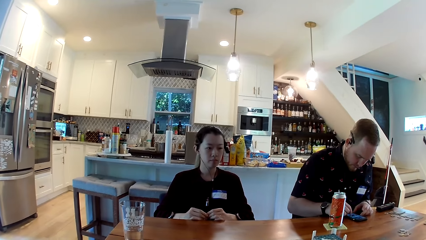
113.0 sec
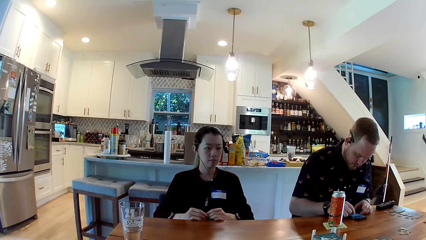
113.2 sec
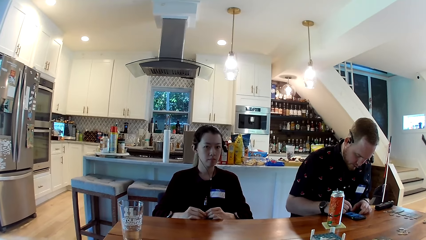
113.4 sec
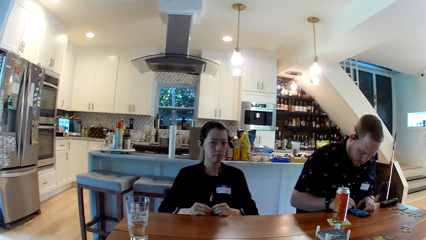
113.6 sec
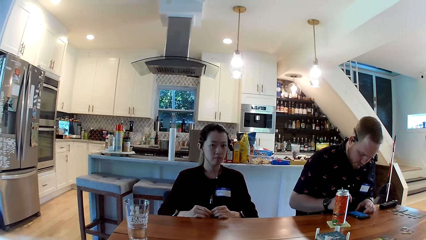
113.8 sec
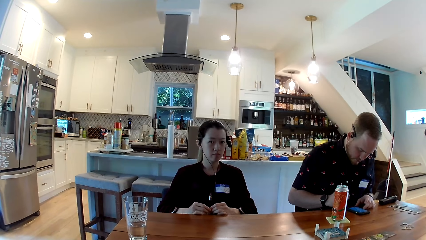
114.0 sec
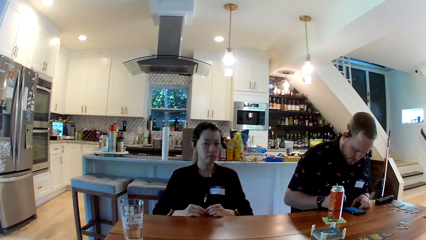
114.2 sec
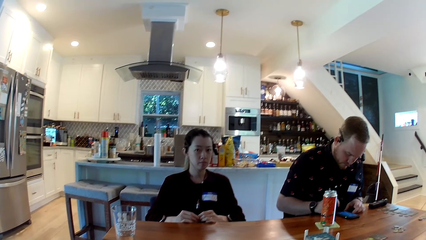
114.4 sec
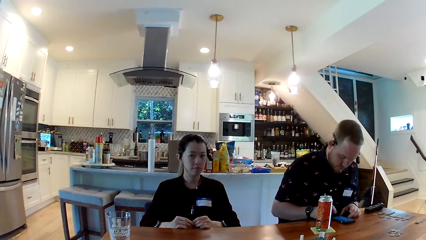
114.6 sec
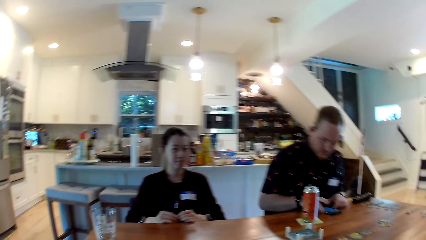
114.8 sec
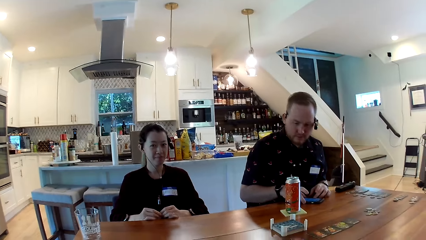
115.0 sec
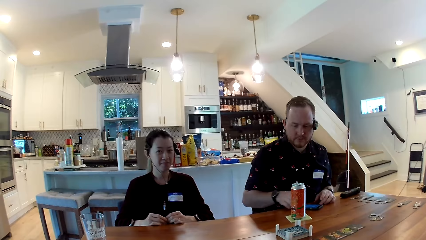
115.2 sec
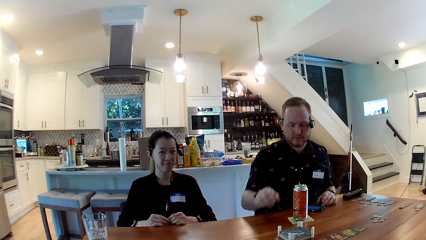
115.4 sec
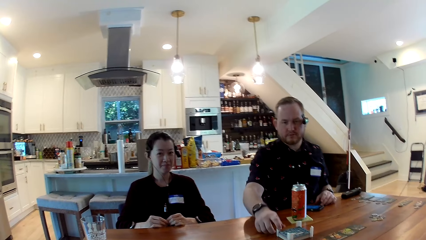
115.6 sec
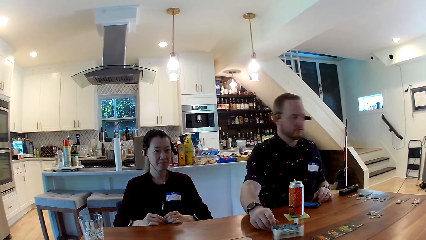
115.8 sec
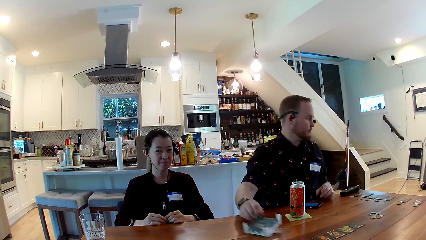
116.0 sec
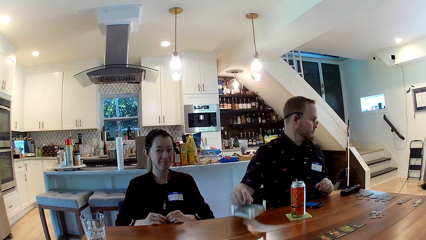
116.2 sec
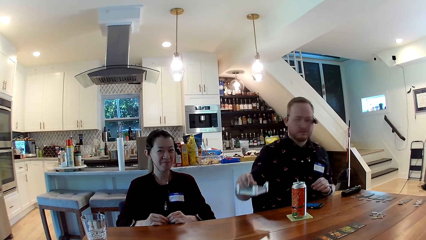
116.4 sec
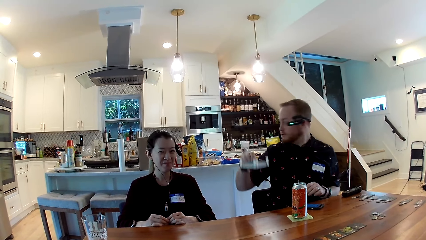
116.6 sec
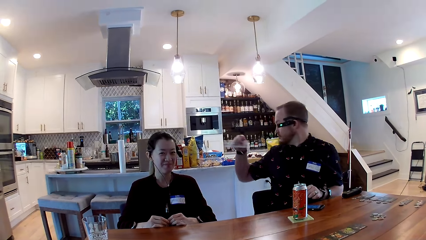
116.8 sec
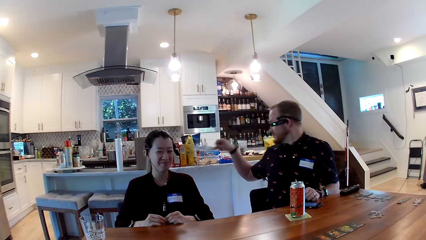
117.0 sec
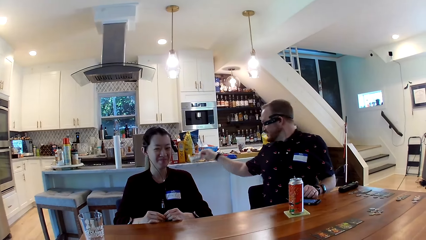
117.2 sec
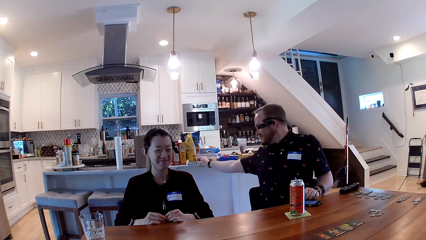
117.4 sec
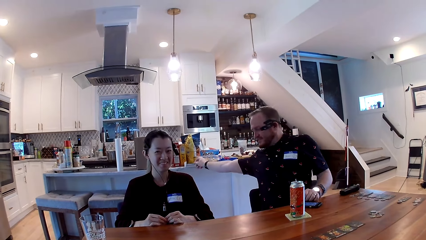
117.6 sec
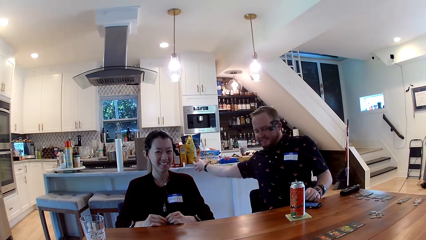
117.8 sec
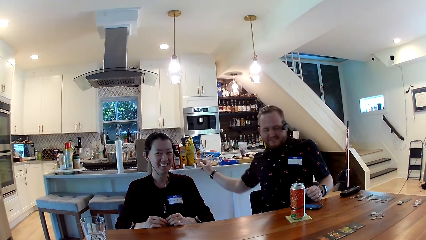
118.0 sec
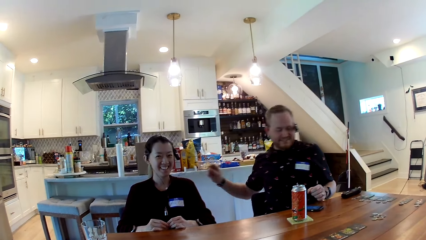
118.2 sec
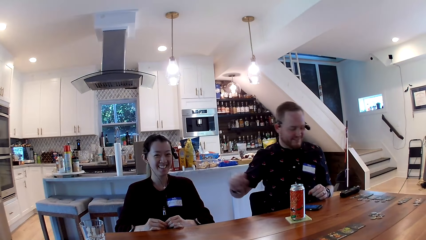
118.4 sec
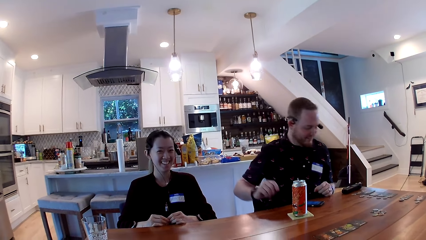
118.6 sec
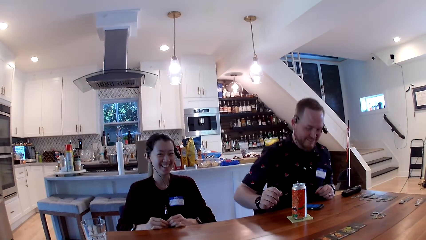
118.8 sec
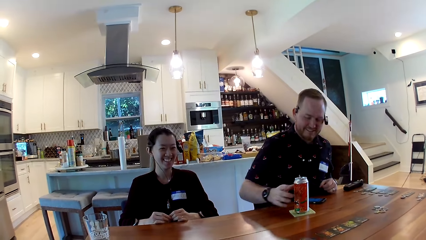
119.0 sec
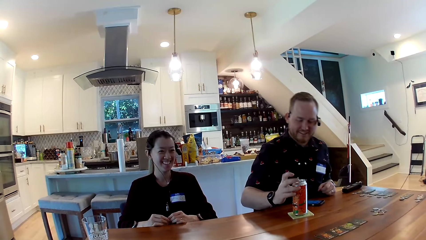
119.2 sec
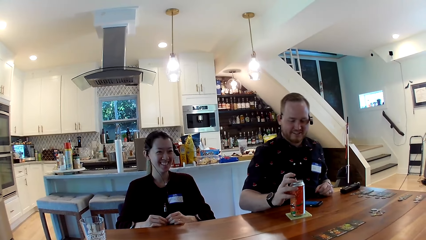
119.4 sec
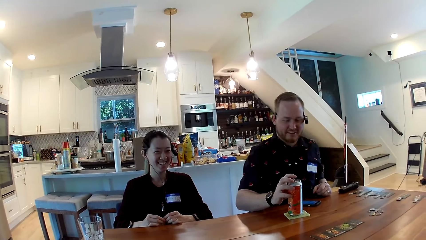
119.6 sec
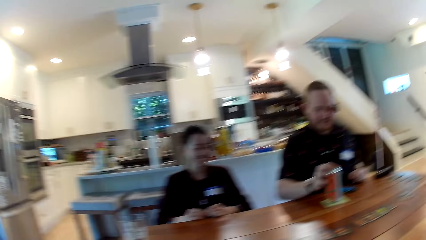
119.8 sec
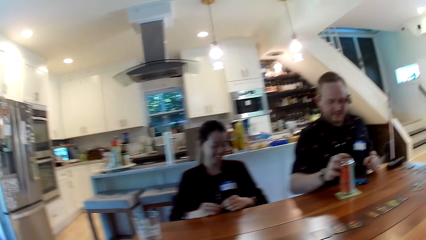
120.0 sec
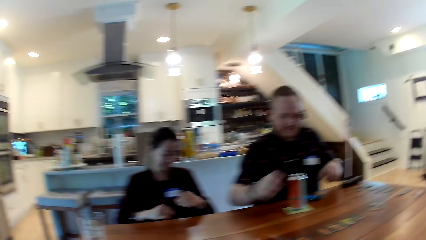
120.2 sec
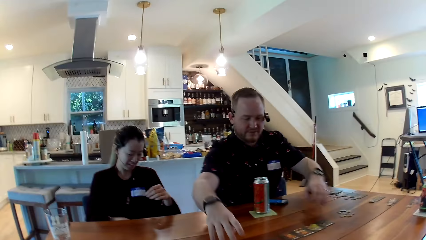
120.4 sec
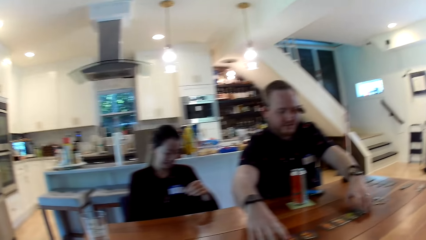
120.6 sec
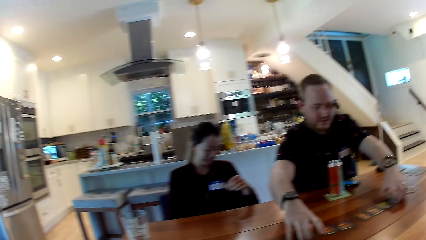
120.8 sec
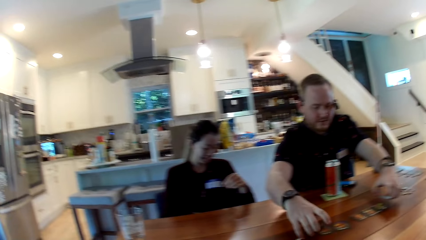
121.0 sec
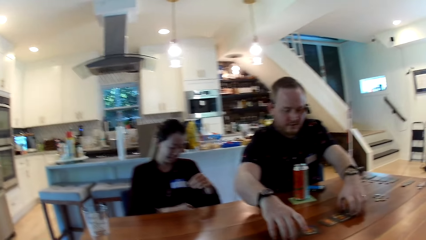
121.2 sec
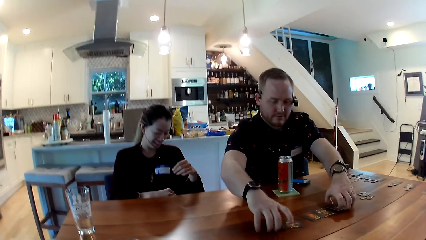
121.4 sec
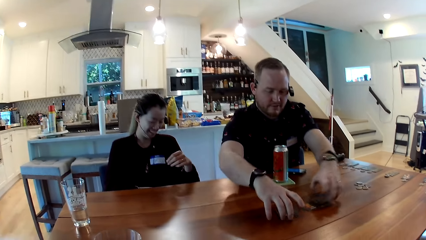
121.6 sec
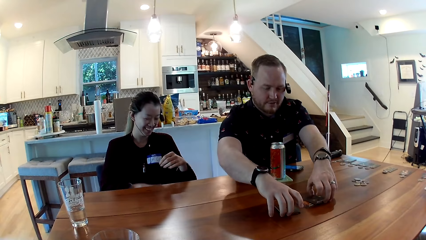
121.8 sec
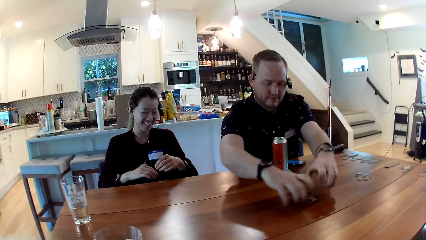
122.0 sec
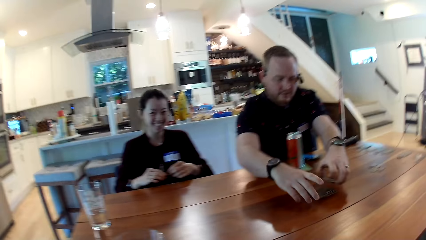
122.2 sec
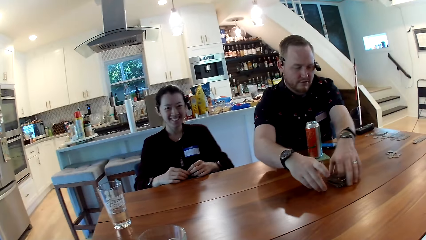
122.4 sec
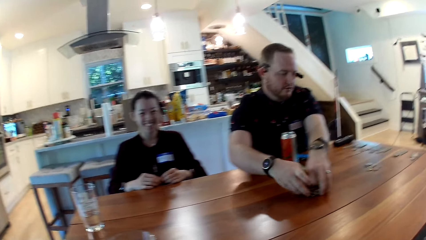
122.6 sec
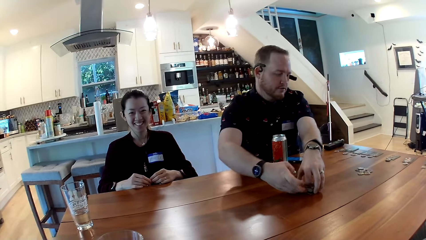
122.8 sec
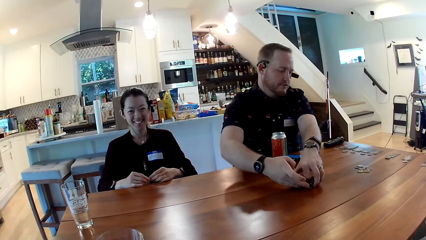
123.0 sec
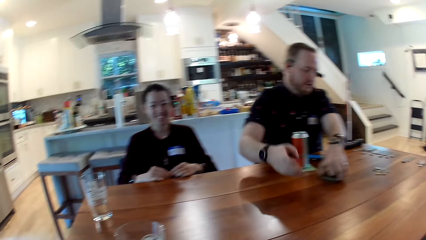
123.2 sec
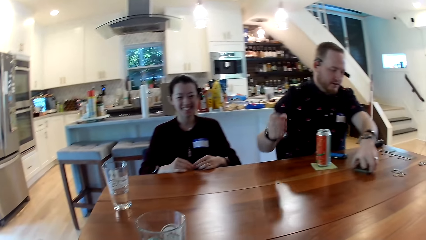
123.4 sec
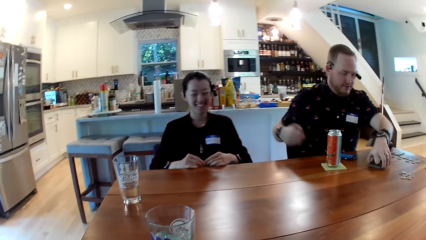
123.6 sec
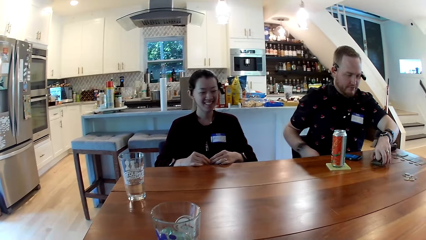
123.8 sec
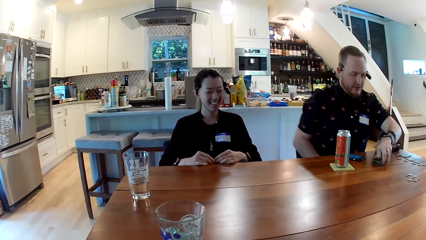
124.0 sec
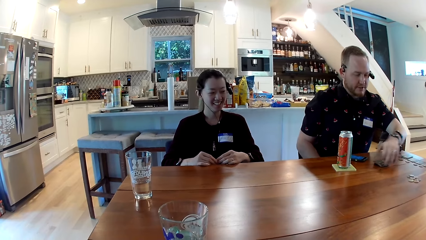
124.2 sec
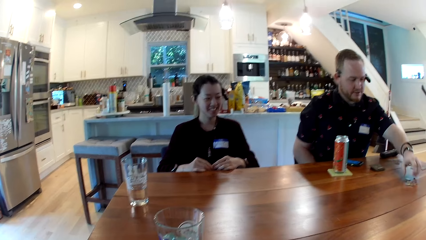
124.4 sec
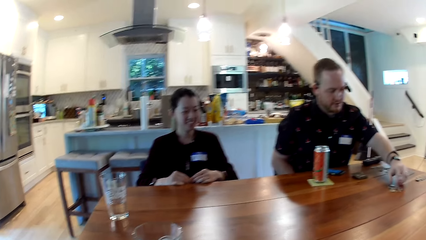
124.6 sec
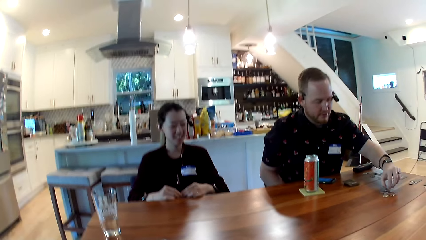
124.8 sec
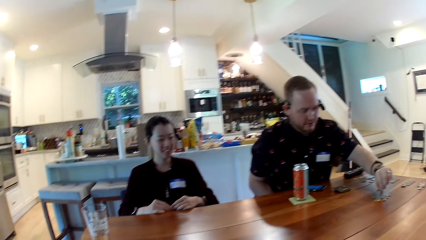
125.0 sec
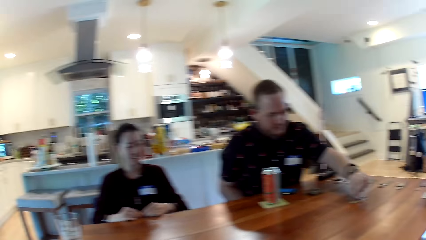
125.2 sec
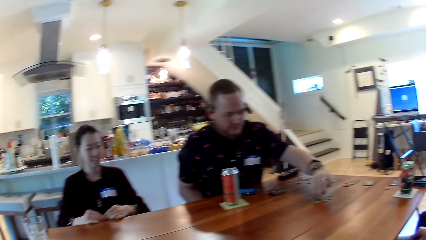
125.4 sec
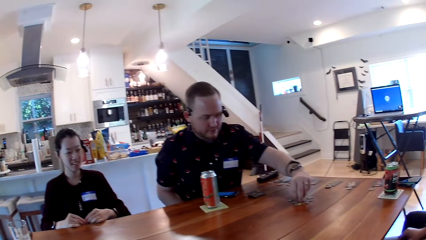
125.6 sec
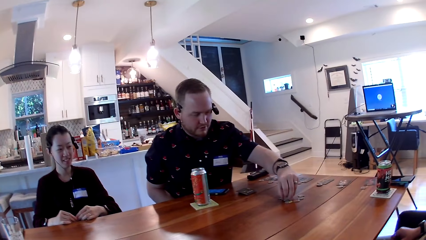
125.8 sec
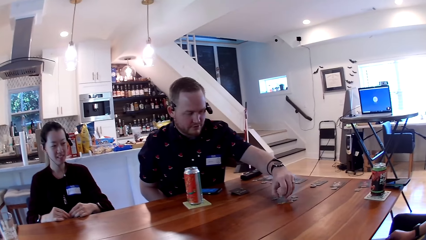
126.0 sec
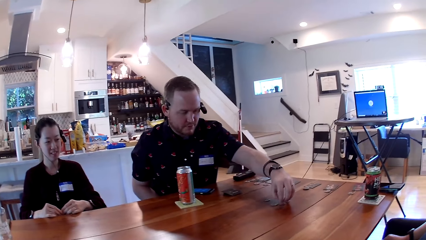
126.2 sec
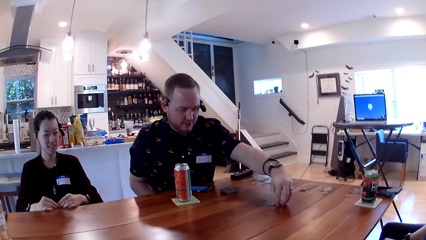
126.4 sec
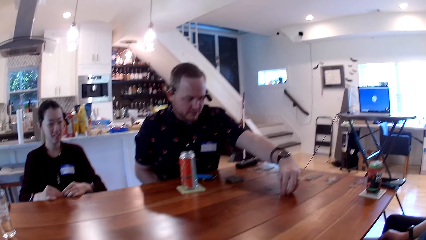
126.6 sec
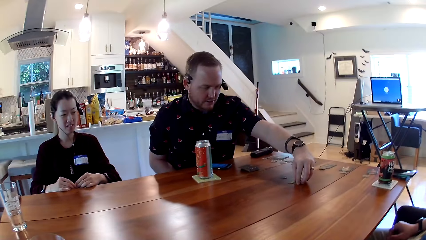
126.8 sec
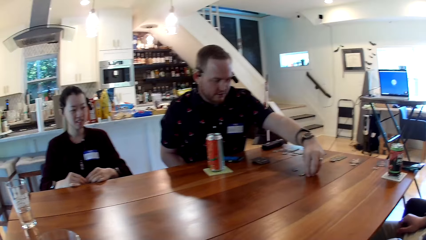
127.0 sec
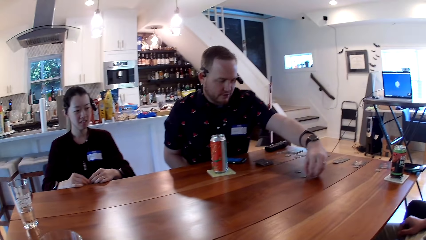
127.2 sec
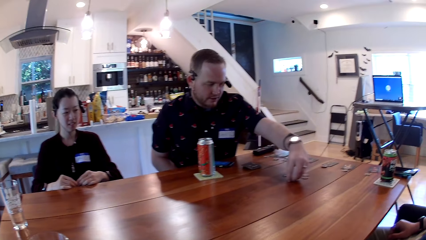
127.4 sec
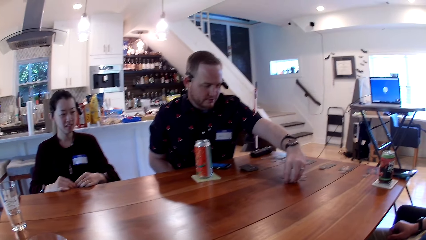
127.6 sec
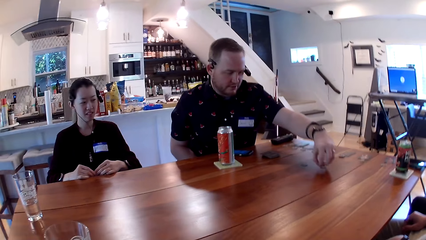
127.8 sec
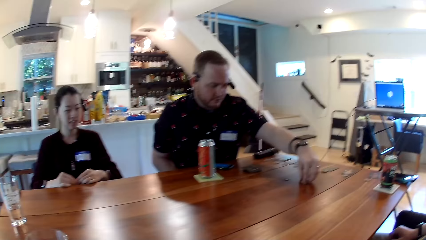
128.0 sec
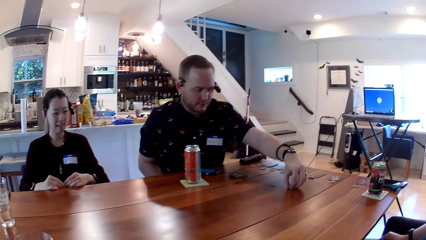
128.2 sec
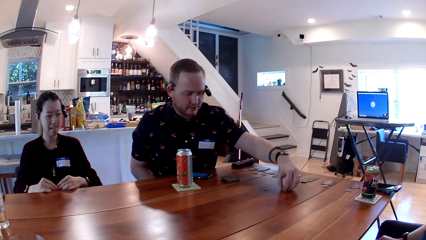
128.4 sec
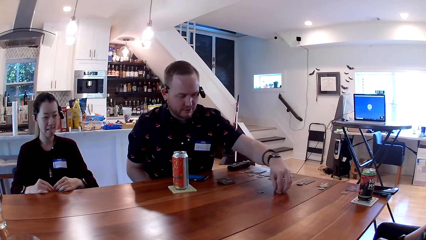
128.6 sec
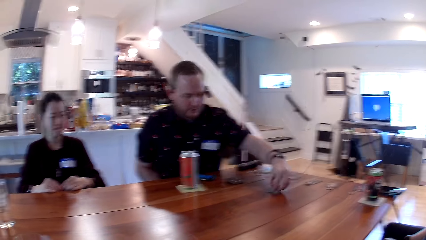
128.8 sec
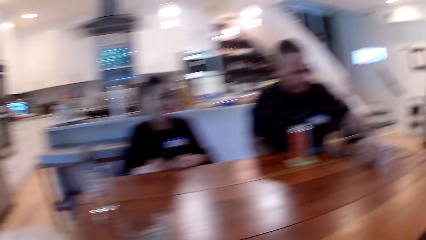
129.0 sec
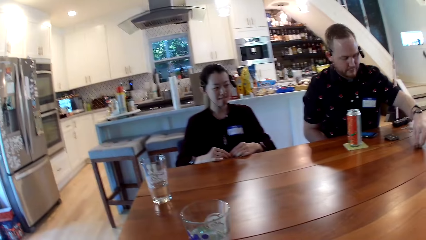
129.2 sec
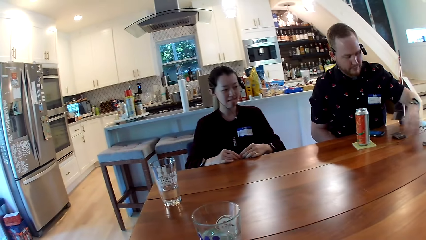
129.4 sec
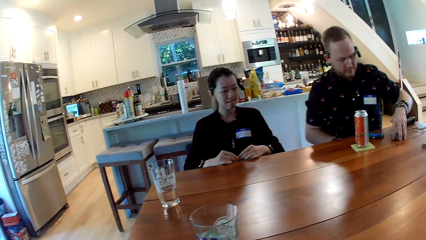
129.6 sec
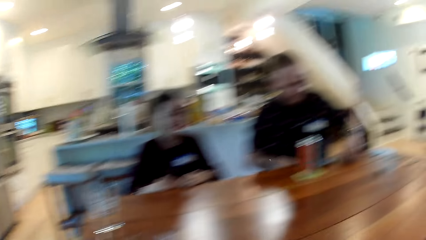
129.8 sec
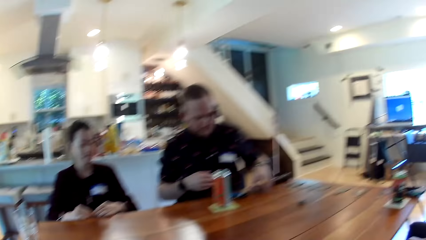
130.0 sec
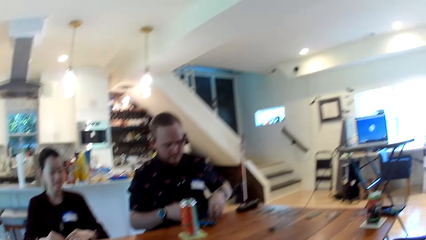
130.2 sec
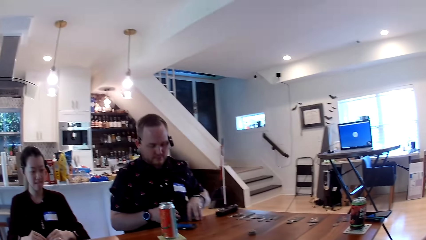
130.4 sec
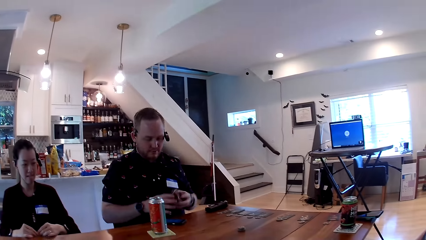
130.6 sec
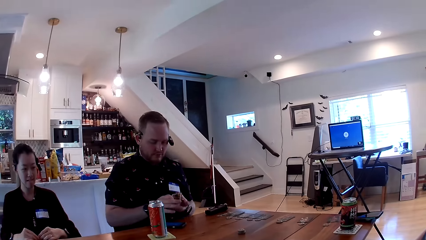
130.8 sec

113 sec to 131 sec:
The camera wearer interacts with a man, another man and a woman. The other man picks the rack with his right hand. The other man places the rack on a kitchen countertop with his right hand. The other man places his right hand on the canned drink. The other man packs the cards with his hands. The other man interacts with the first man, the woman and the camera wearer. The other man moves the cards on the table with his left hand and places the cards on the table with his left hand. The other man flips a coin with his left hand. The other man stacks coins on the table with his left hand. The other man moves the cards on the table with his left hand.
